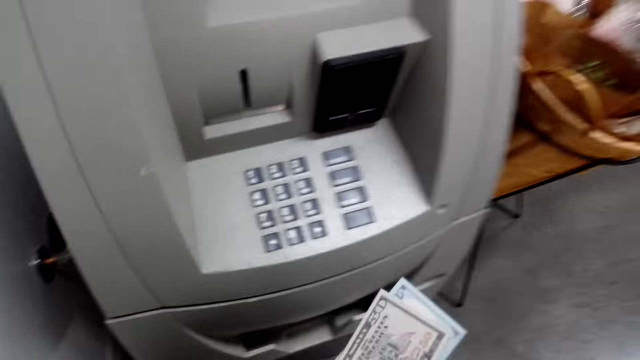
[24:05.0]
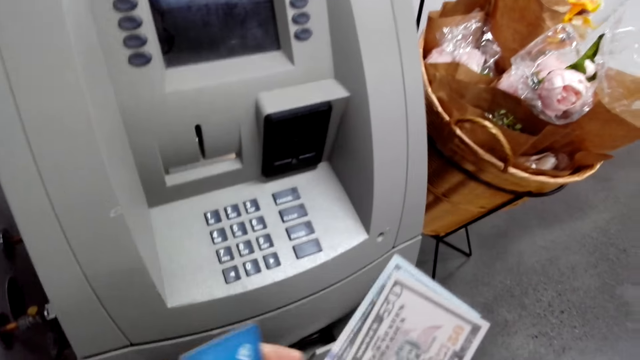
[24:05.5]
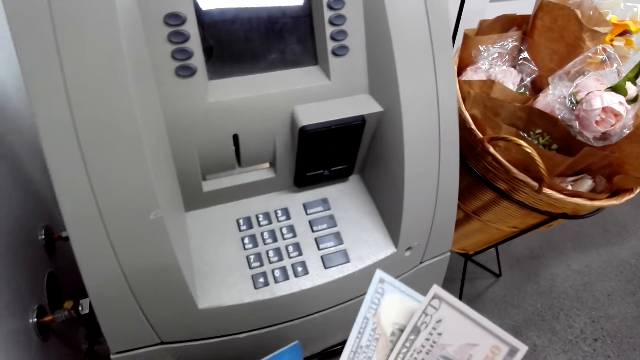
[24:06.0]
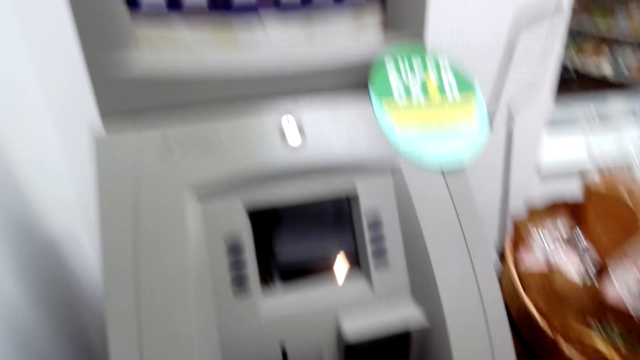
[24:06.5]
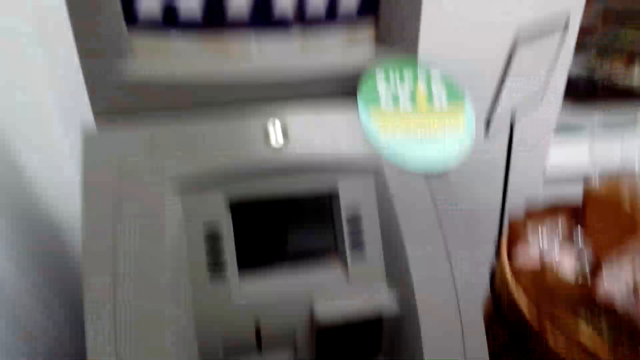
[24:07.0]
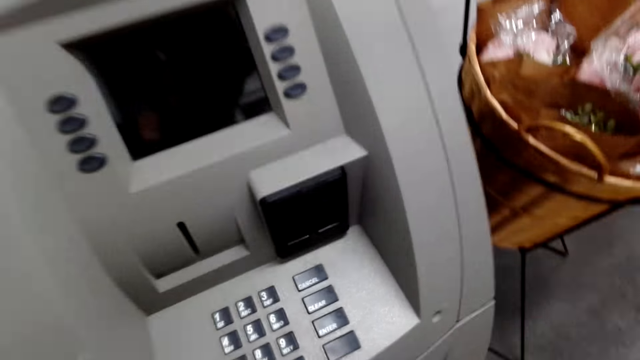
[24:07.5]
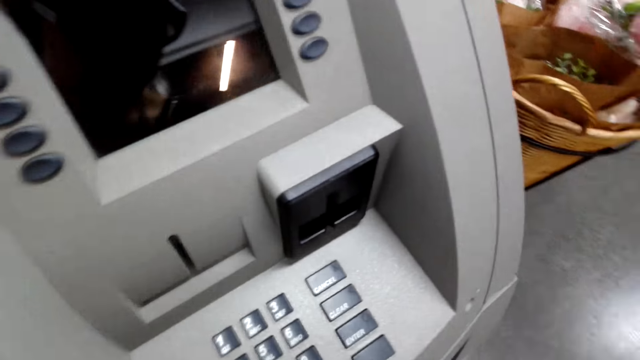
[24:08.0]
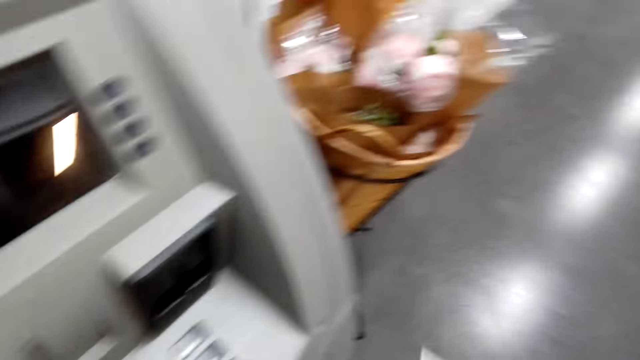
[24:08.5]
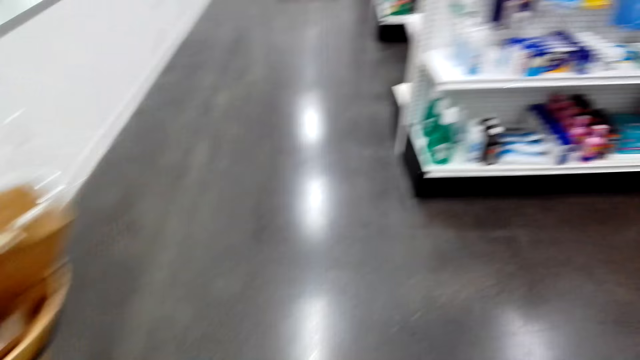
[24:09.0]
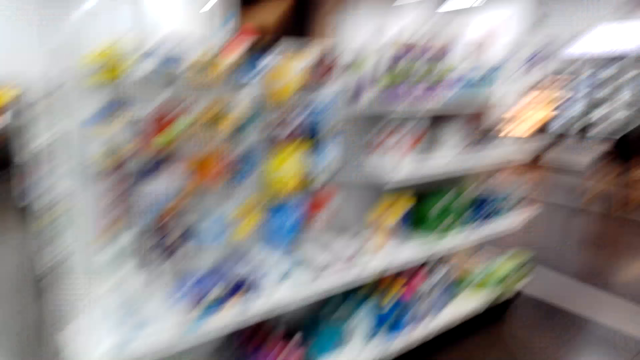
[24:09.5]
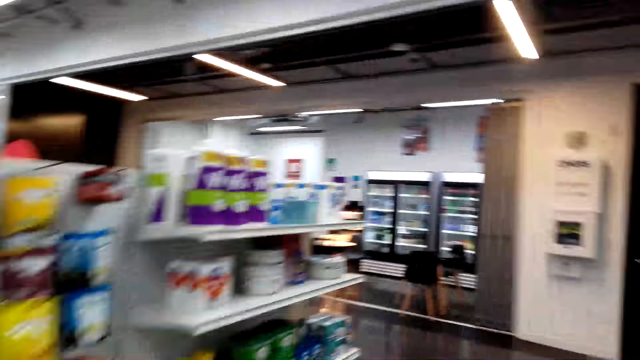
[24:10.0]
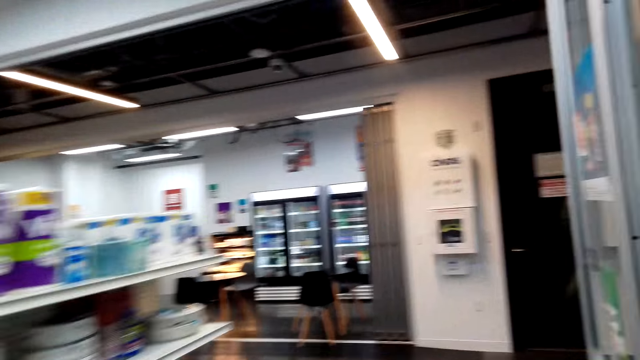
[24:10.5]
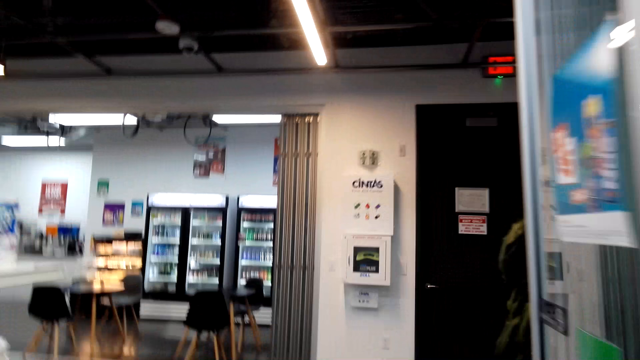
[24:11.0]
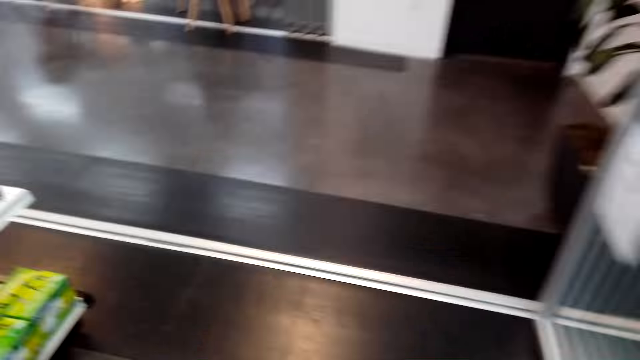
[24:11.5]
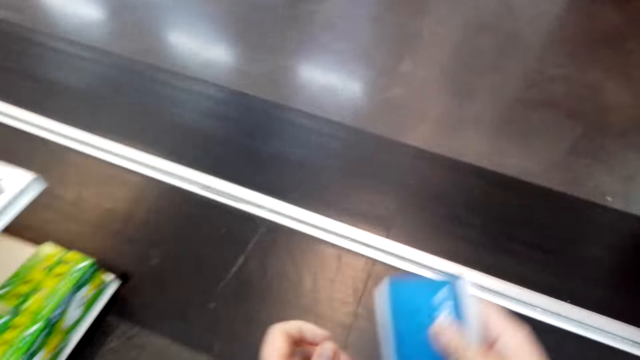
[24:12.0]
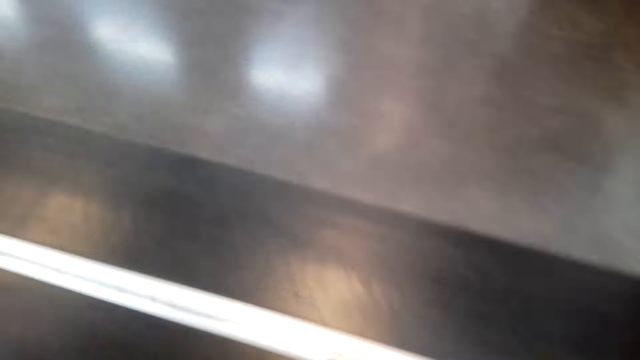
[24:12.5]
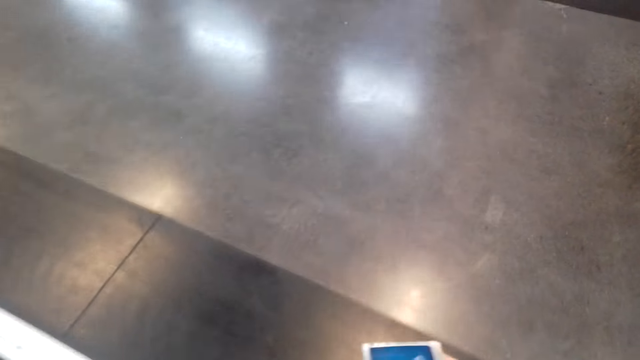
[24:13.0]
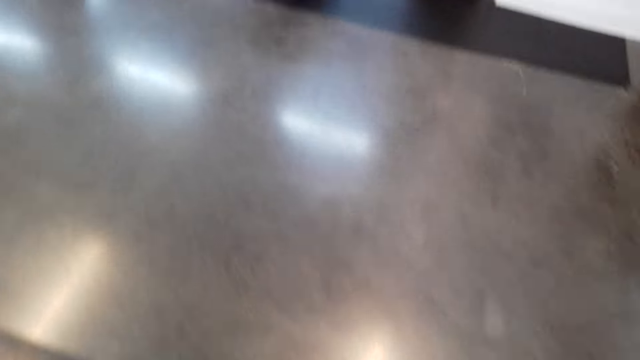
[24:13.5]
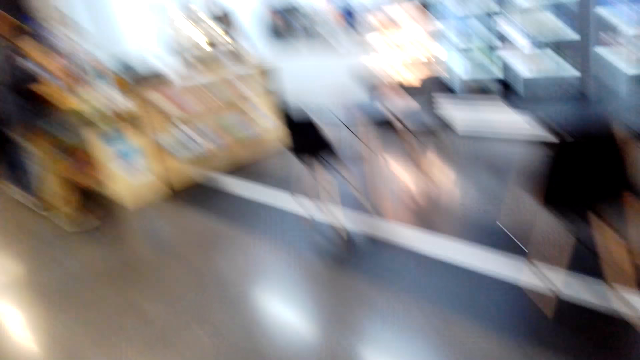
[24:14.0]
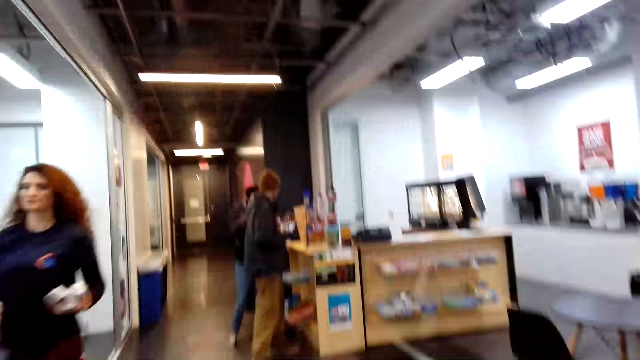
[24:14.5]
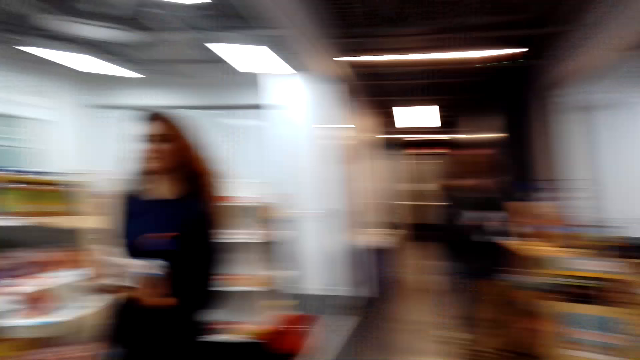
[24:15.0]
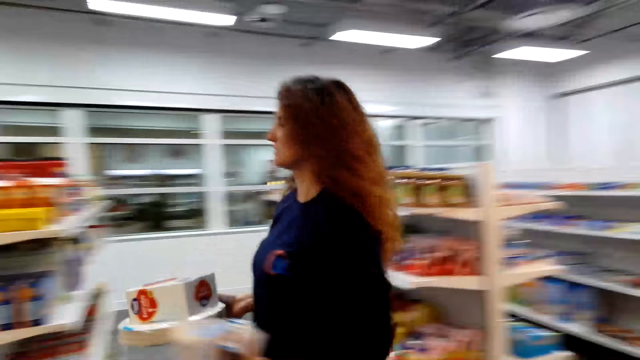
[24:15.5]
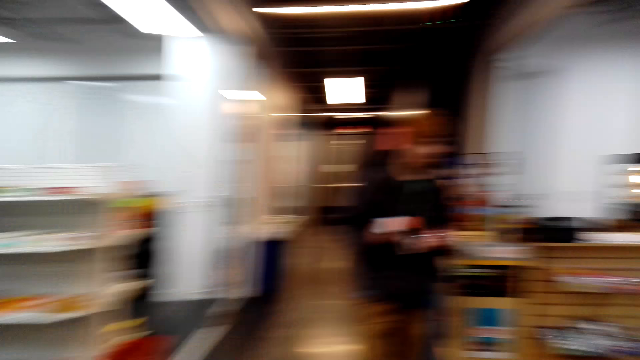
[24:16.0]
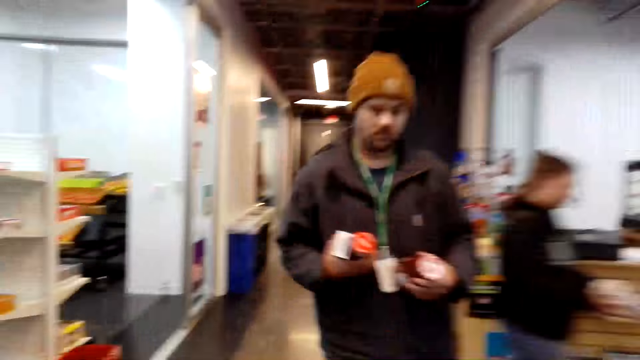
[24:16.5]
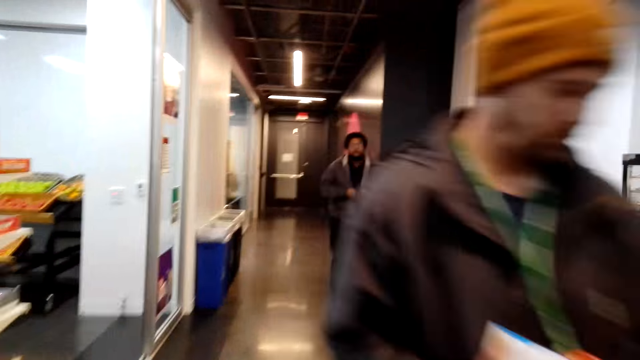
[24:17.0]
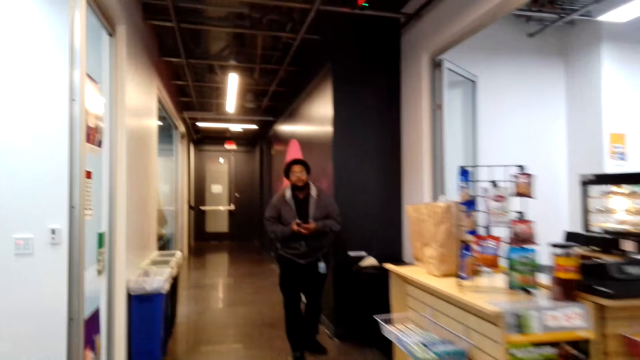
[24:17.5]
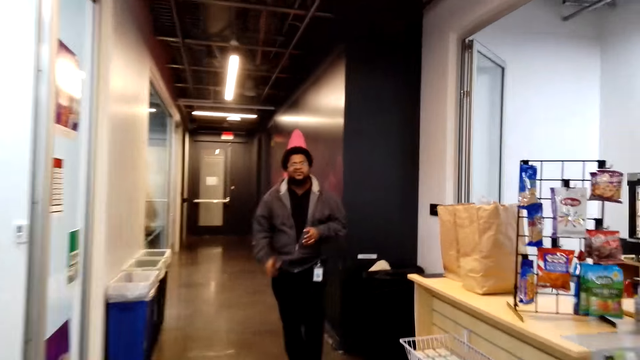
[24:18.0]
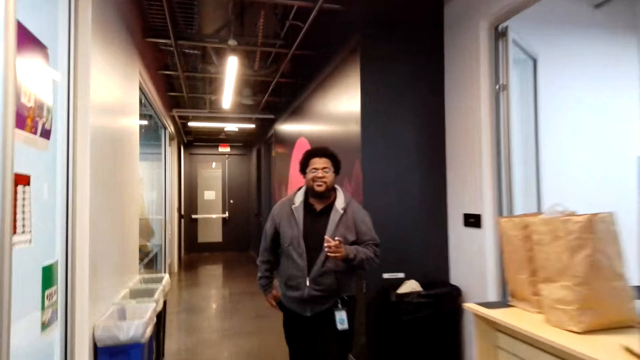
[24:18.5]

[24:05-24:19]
The camera wearer takes money from the ATM machine. They hold the money. They walk around the grocery store or supermarket. They turn around. They hold the ATM card. They move around the supermarket. They look around the supermarket.

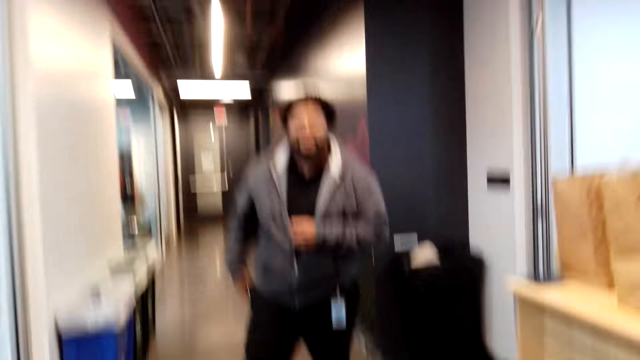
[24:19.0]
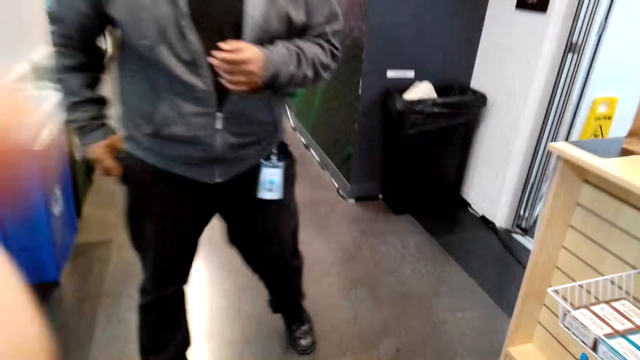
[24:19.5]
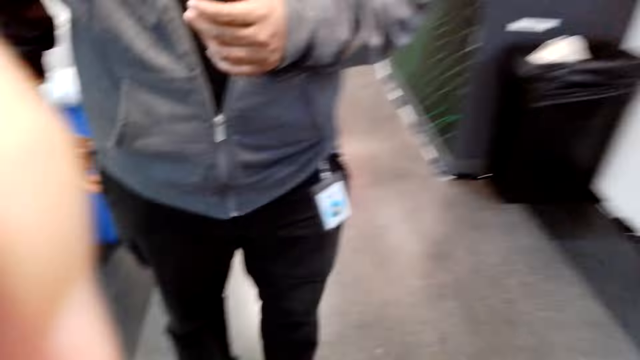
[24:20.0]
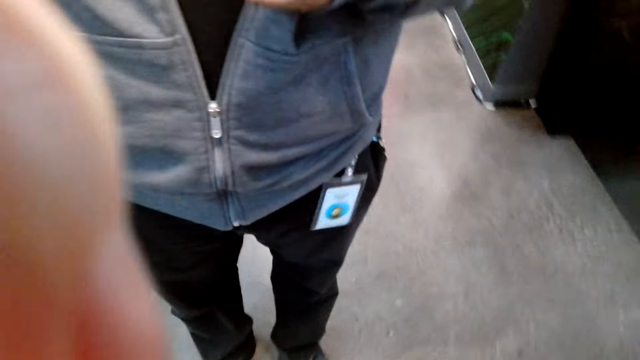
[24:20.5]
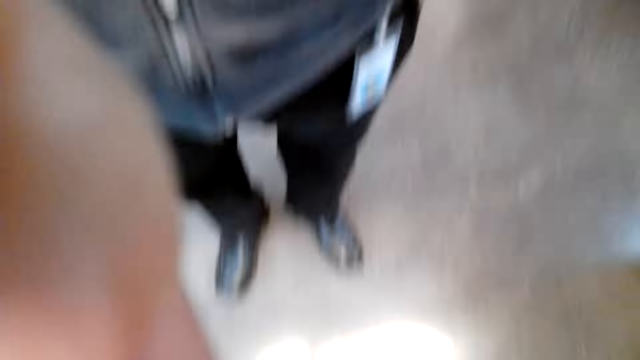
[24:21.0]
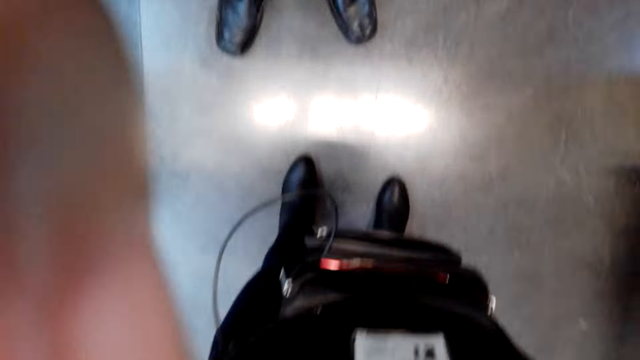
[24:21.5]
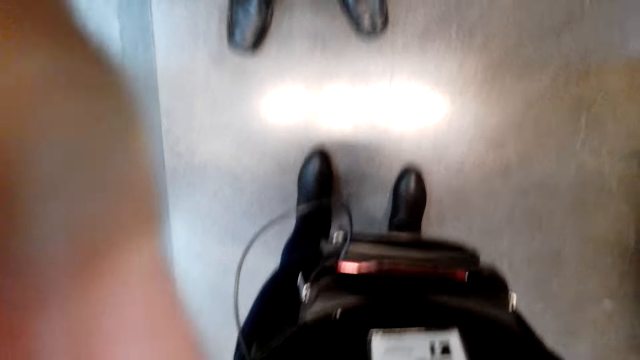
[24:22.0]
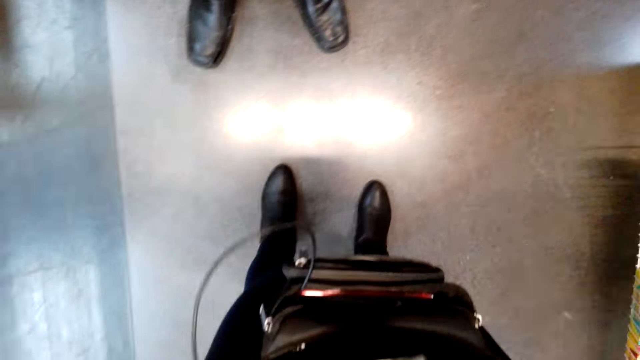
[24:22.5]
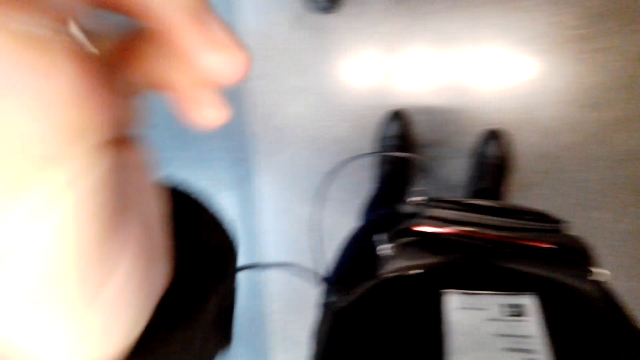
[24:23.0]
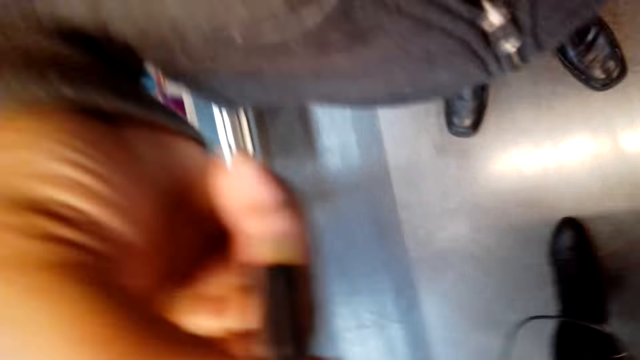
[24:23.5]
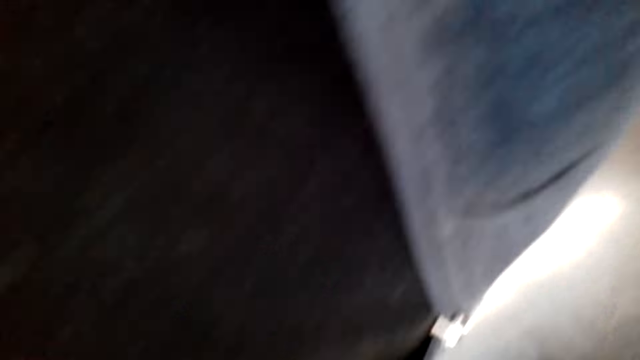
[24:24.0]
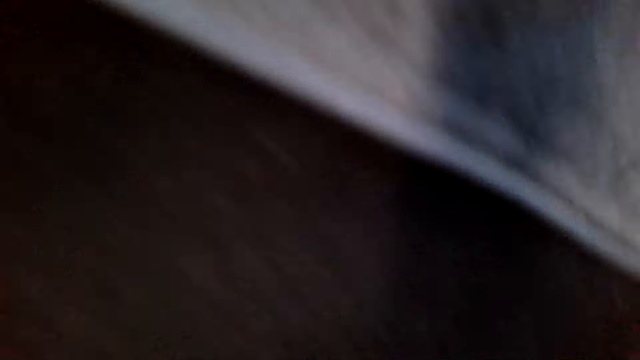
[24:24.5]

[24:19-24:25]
A person converses with the camera wearer. The camera wearer removes the camera. They fix the camera. The person takes the camera.
